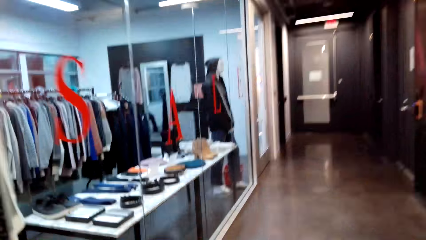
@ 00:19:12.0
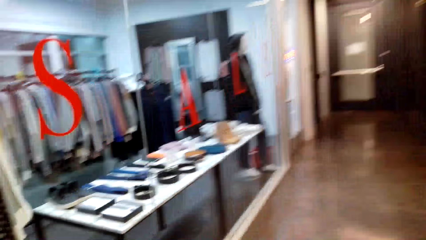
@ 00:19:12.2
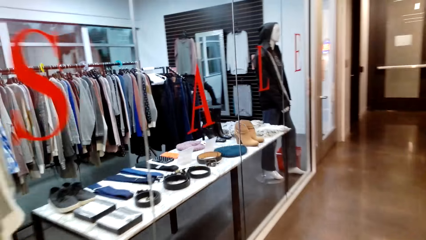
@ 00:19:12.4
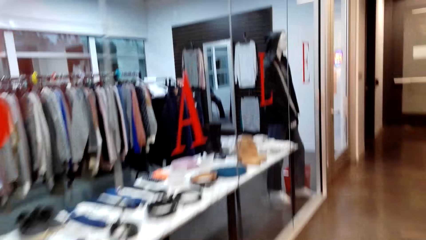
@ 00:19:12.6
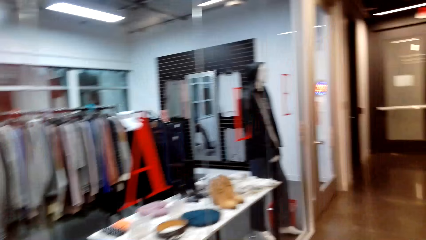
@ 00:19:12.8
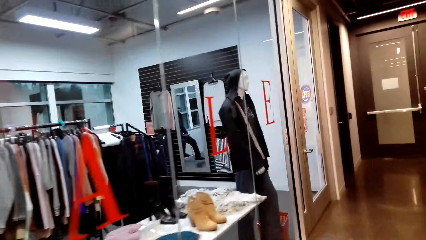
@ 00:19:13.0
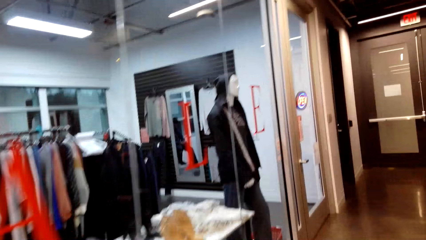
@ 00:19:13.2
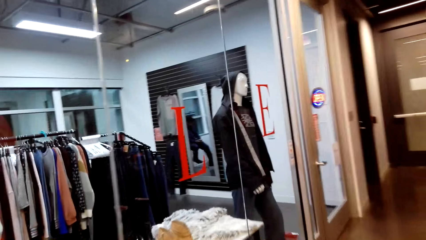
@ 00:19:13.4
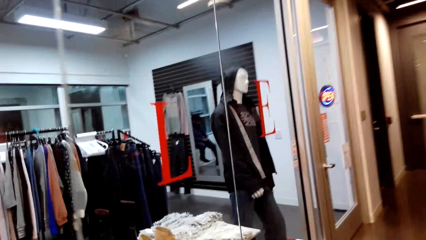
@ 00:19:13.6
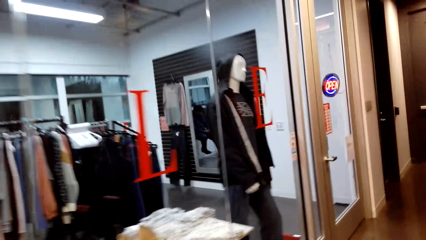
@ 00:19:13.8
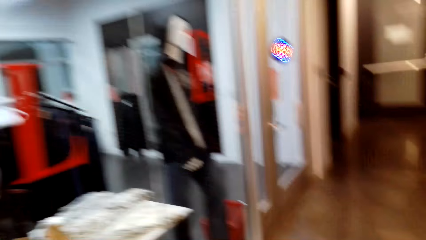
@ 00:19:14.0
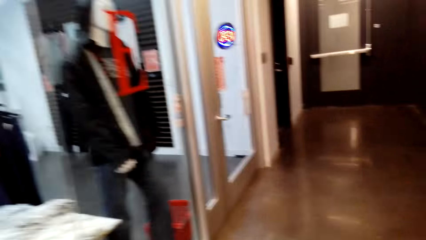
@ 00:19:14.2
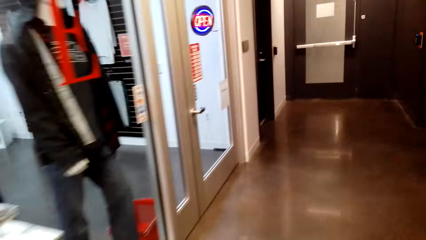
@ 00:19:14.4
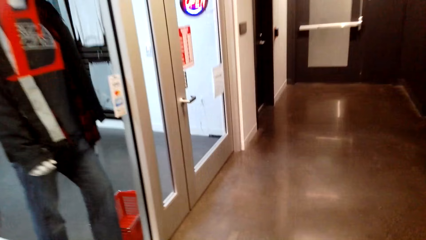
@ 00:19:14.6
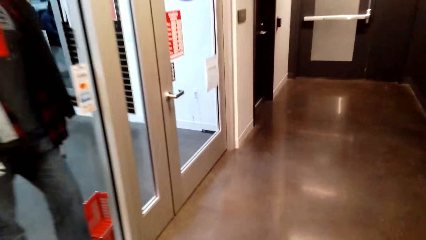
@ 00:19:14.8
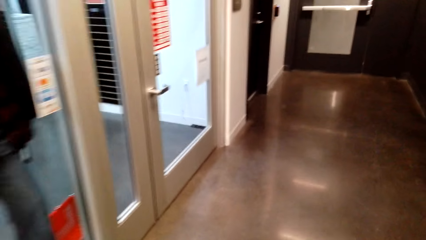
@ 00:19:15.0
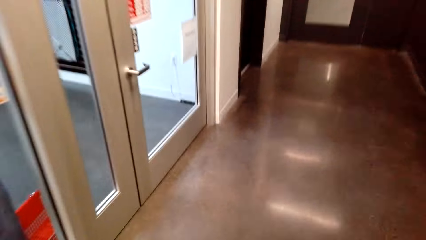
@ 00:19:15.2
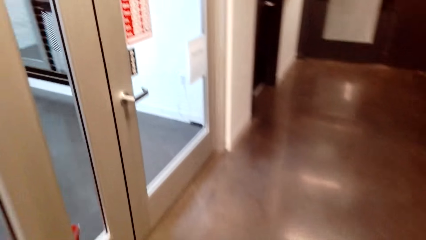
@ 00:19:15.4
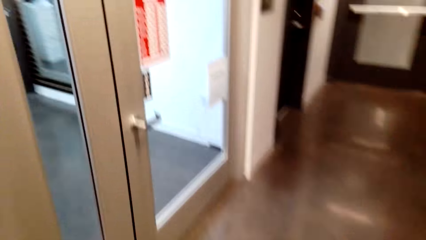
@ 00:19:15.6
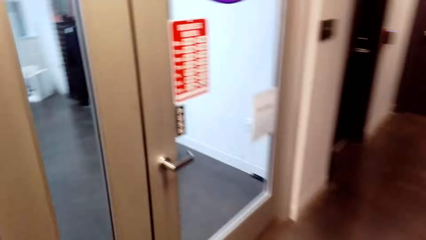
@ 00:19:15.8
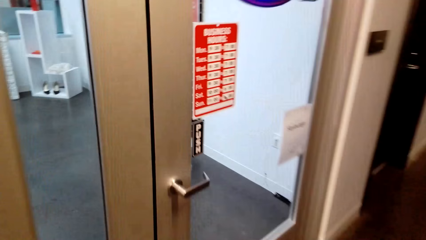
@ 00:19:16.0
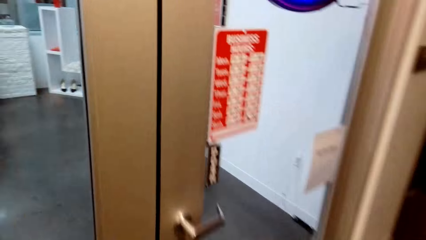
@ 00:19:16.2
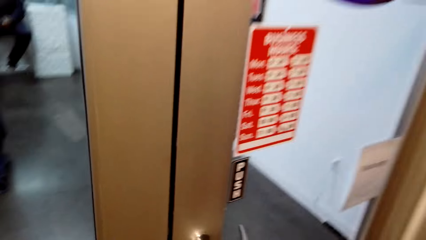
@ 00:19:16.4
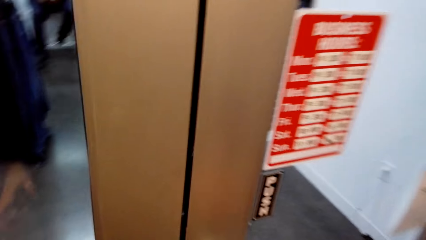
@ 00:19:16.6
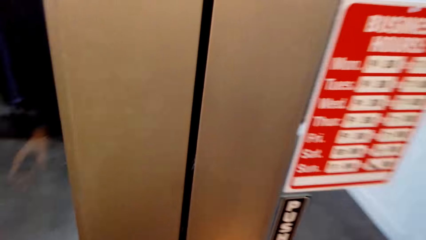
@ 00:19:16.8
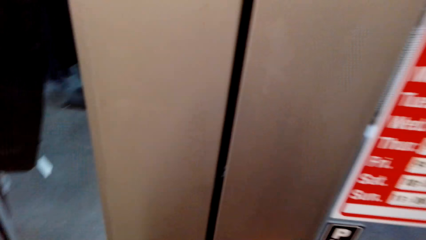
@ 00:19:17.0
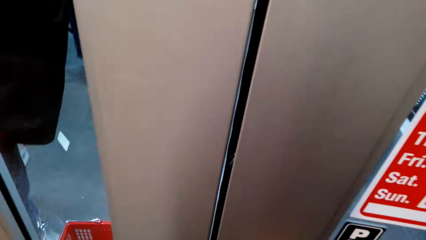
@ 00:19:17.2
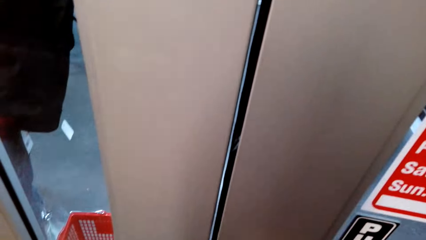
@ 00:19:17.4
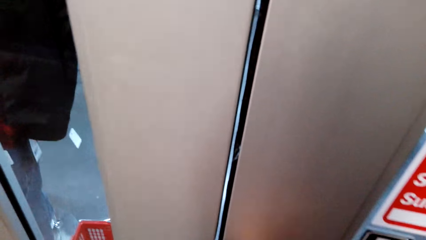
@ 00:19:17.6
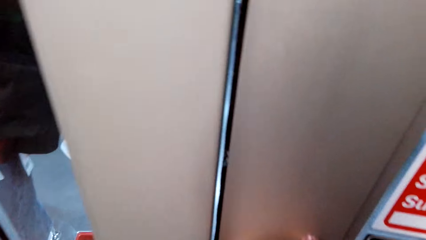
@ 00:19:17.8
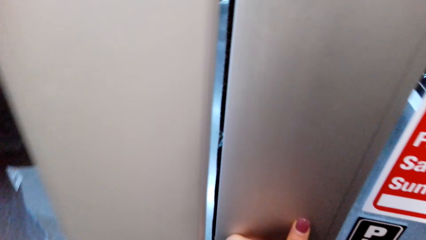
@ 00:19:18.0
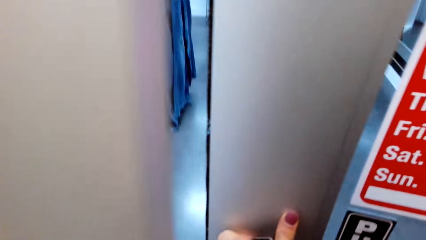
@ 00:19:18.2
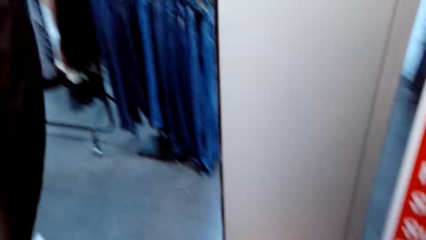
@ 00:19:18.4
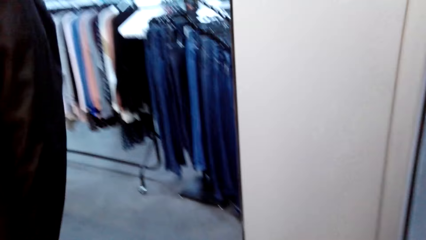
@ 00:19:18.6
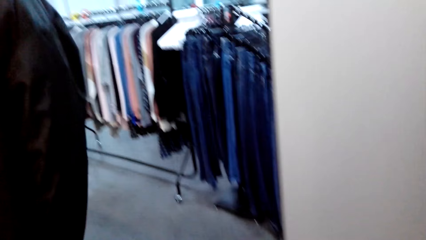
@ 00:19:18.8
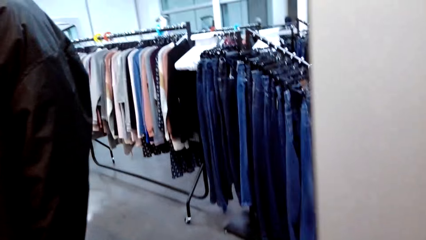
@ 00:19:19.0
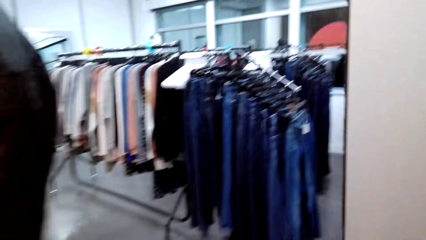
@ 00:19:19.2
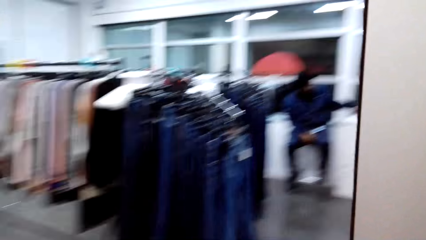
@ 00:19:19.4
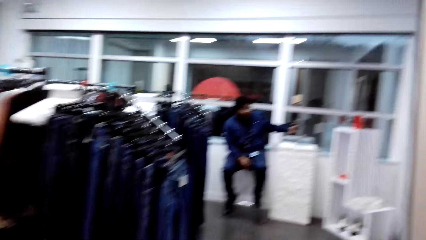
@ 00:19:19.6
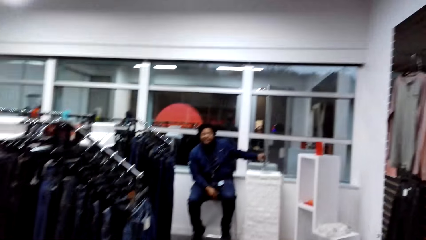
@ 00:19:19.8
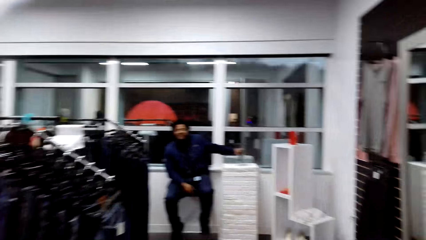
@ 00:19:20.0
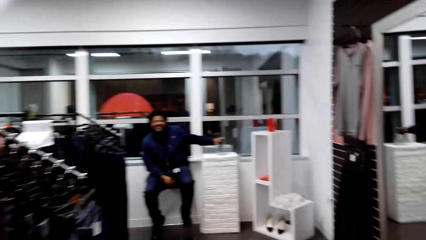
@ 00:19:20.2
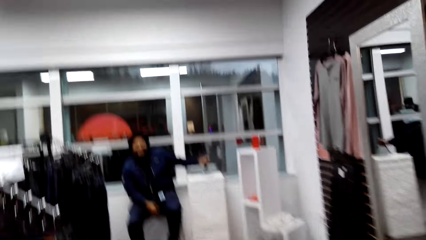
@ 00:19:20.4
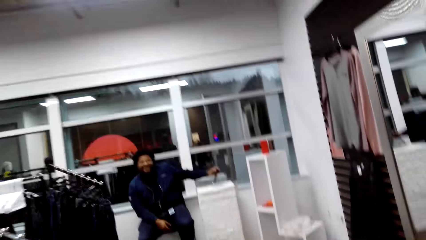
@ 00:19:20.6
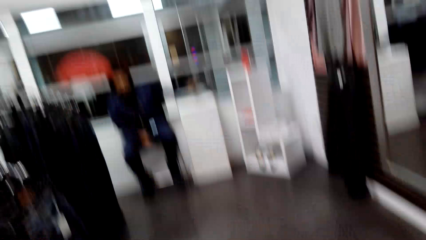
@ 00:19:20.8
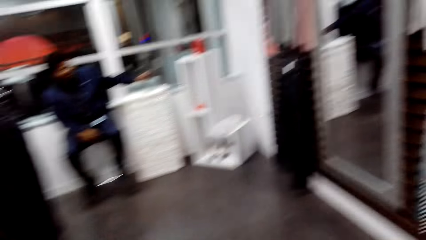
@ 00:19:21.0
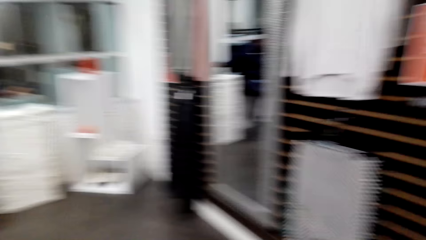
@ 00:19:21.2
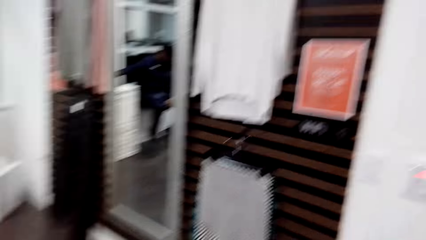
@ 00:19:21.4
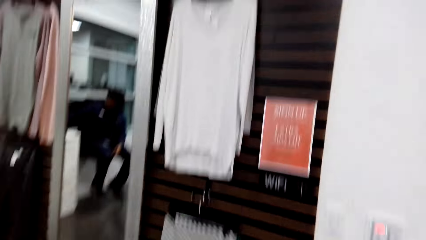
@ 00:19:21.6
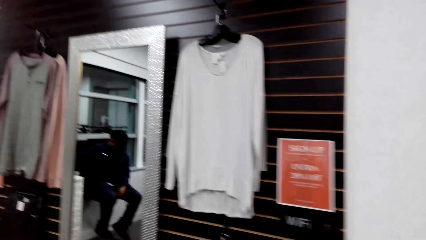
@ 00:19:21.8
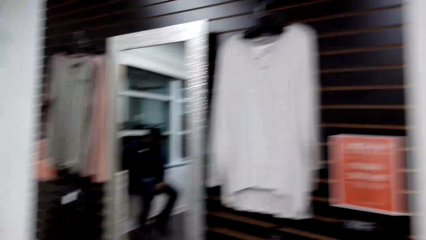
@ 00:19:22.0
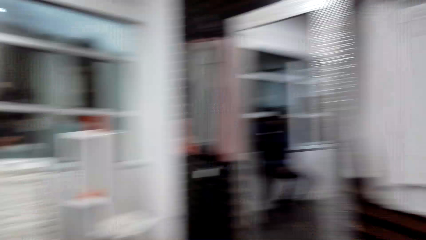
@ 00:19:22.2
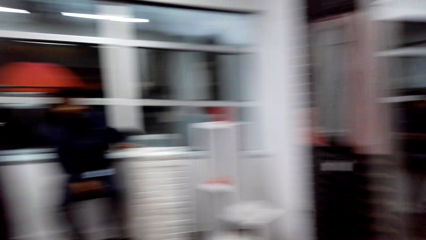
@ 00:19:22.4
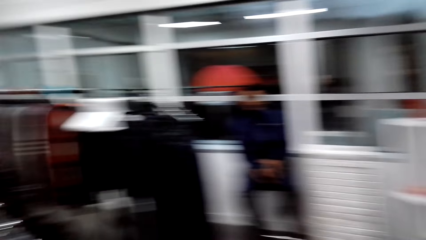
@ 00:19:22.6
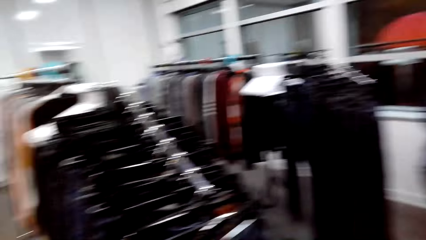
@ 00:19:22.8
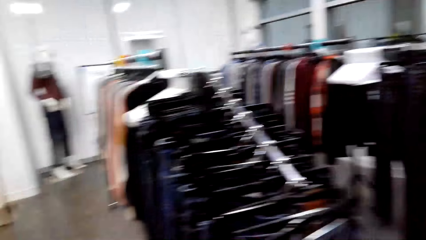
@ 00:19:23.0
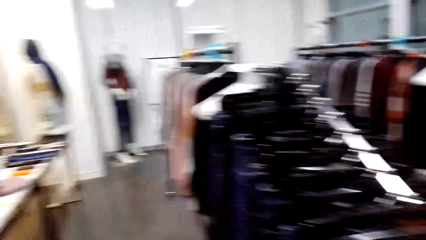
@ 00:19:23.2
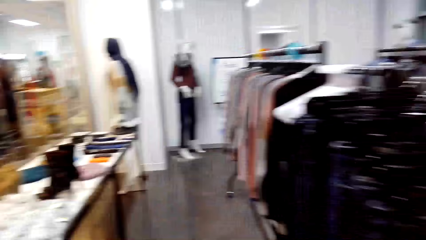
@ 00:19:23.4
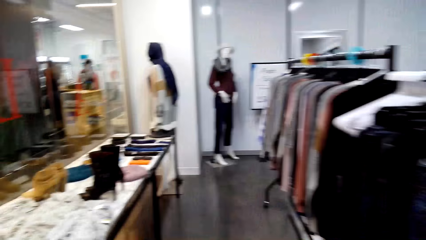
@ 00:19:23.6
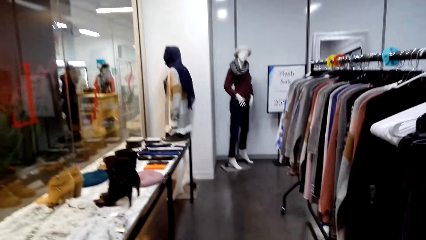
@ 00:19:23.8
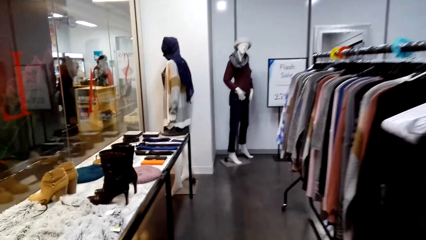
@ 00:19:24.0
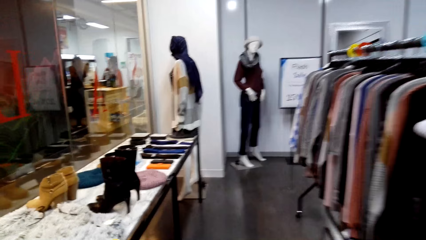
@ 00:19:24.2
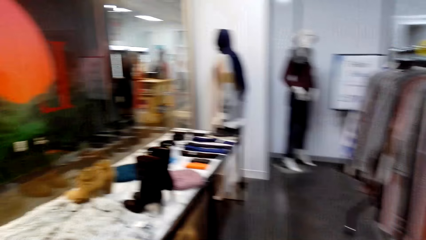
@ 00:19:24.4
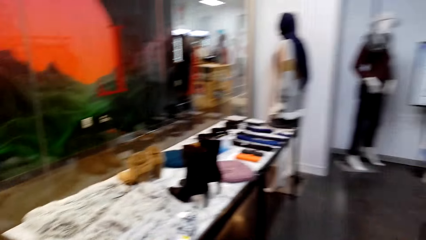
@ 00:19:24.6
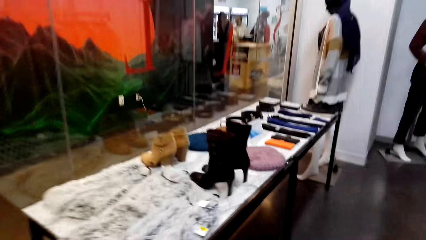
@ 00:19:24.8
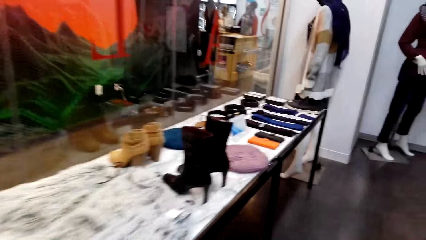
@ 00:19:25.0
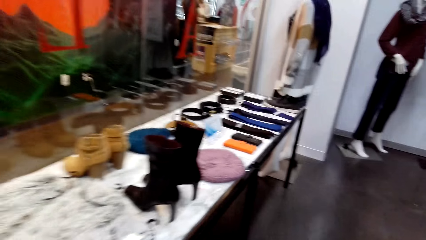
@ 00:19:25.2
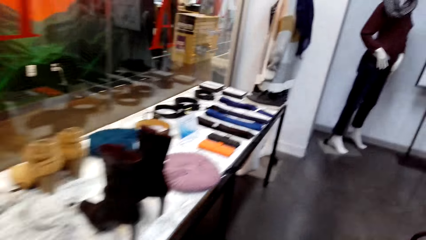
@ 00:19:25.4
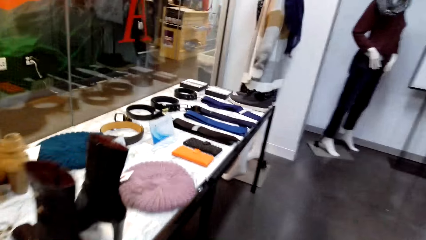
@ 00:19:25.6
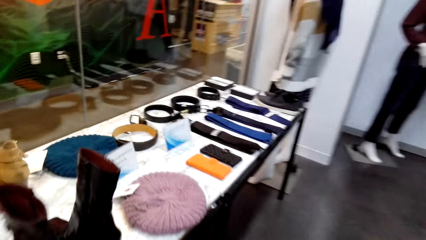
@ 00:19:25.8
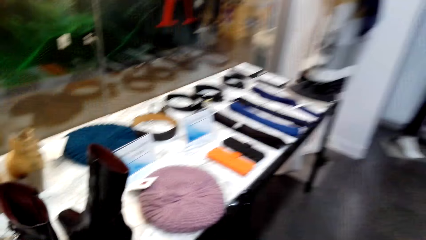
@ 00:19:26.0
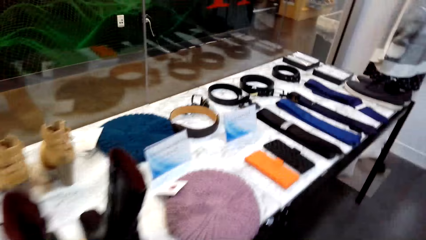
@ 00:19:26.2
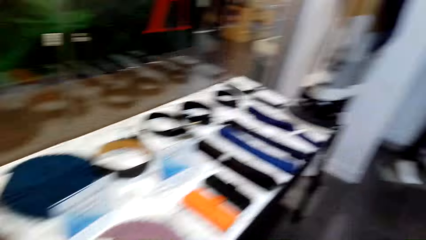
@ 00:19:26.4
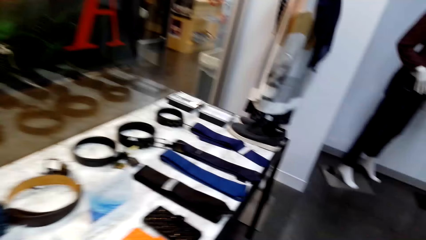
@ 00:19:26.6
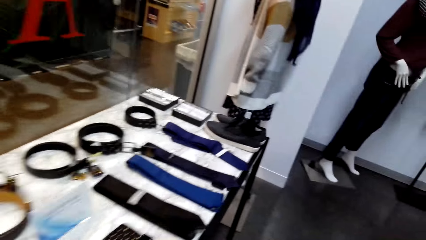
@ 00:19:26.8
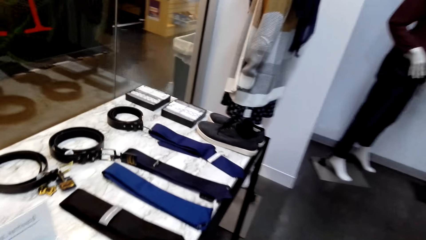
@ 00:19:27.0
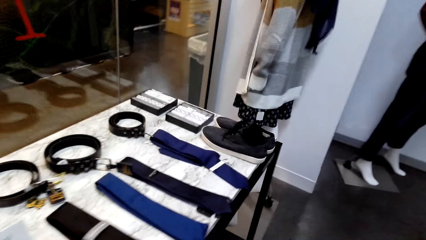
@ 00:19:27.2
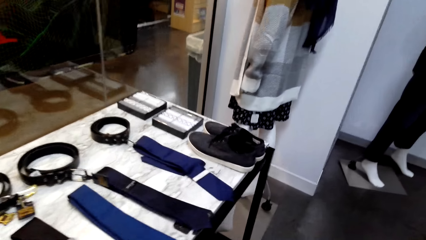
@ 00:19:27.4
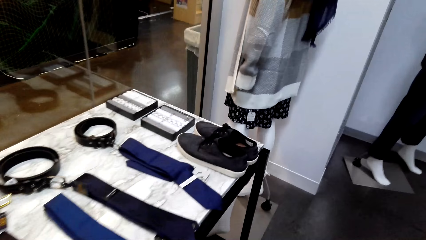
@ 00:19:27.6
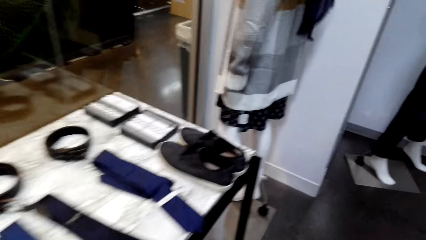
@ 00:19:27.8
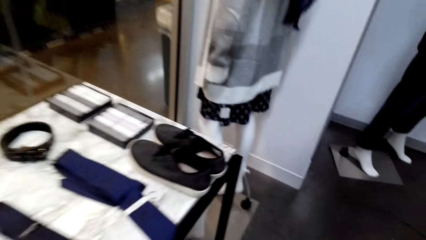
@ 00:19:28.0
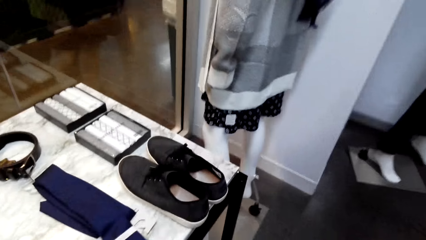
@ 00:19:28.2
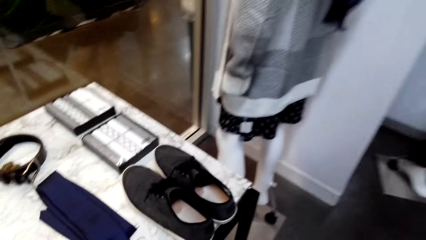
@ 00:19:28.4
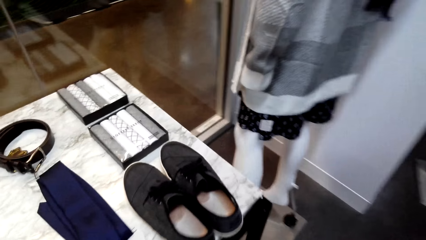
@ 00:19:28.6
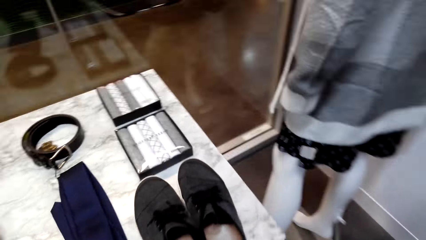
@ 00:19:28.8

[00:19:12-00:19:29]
The camera wearer opens the door. They walk into the store. They talk to a man. They watch the background. They walk towards the table.
